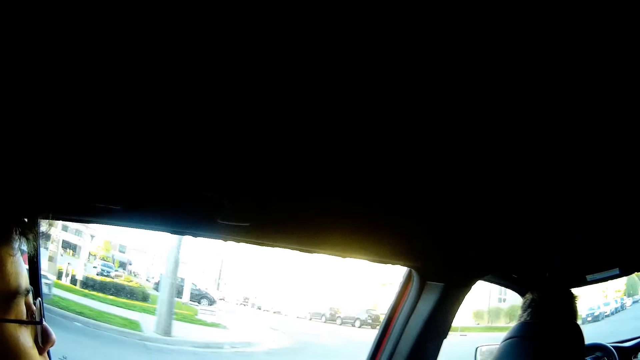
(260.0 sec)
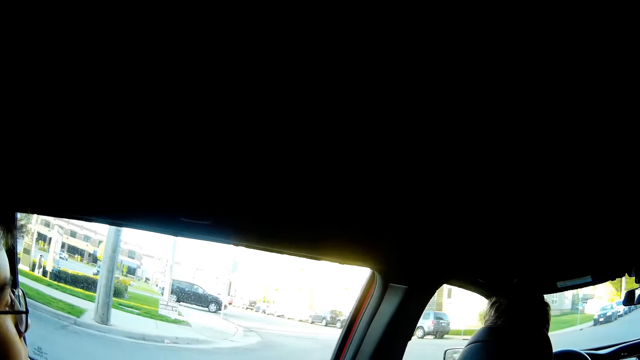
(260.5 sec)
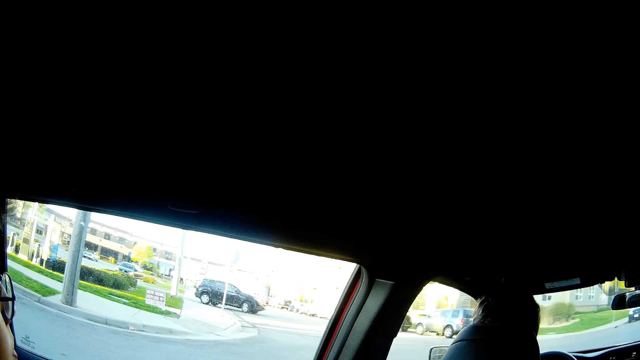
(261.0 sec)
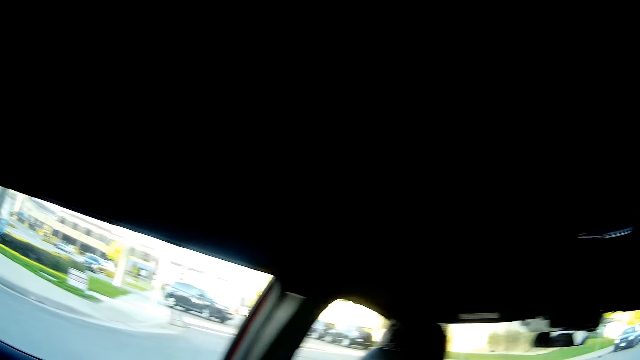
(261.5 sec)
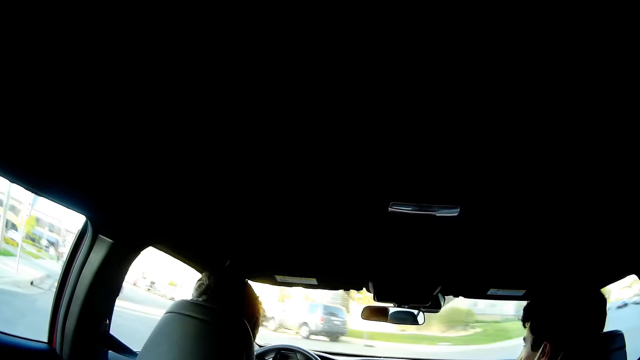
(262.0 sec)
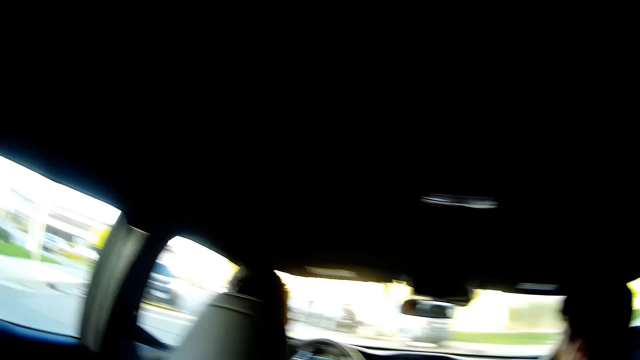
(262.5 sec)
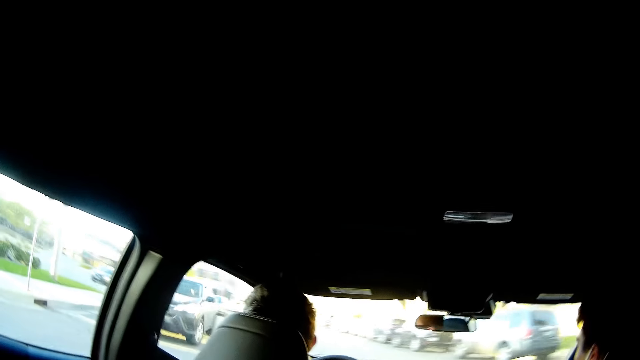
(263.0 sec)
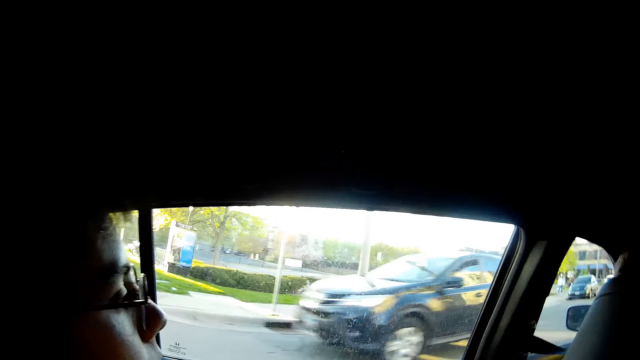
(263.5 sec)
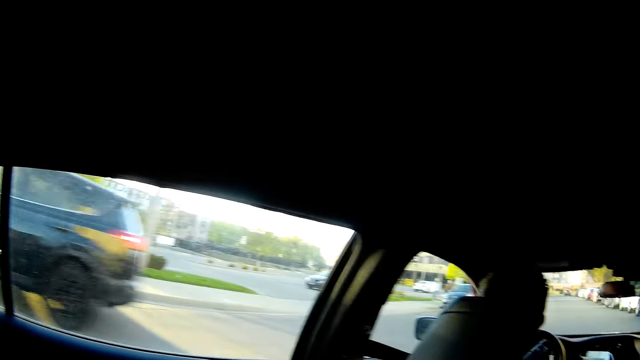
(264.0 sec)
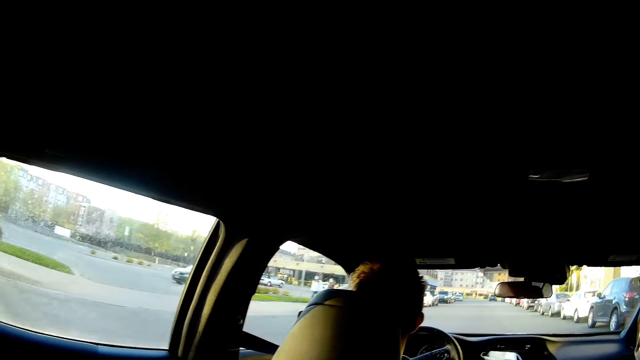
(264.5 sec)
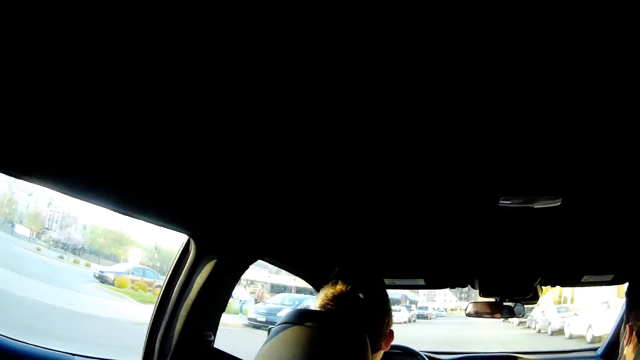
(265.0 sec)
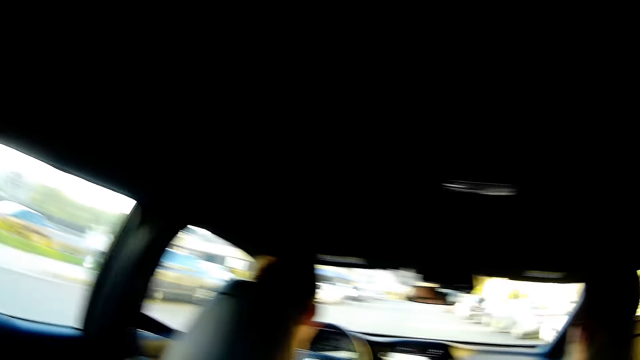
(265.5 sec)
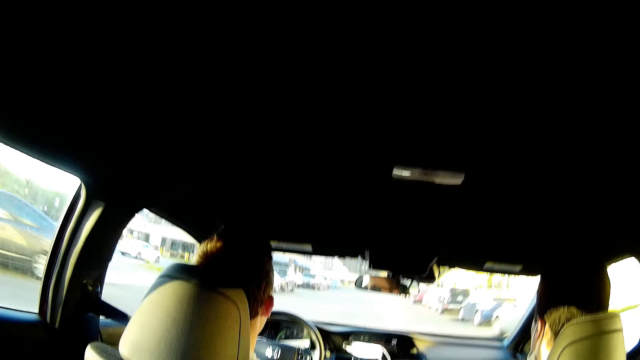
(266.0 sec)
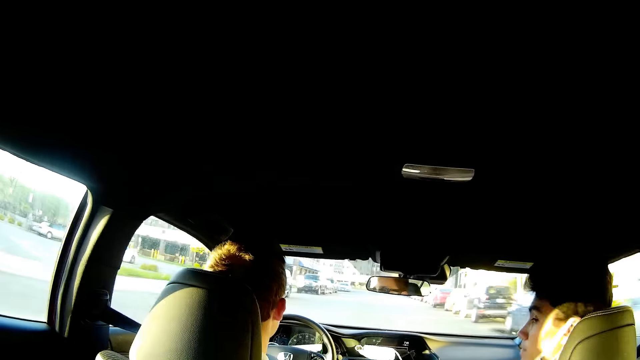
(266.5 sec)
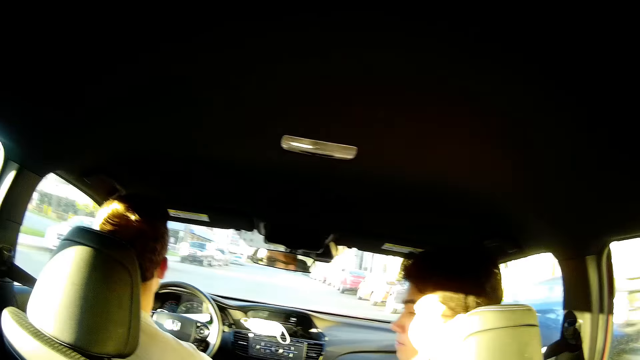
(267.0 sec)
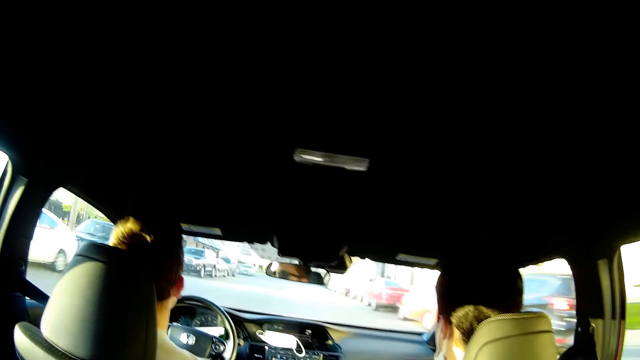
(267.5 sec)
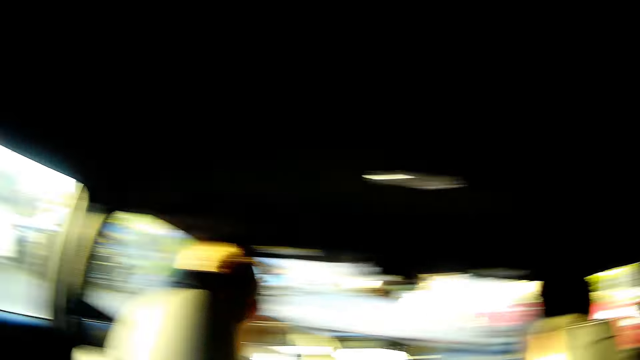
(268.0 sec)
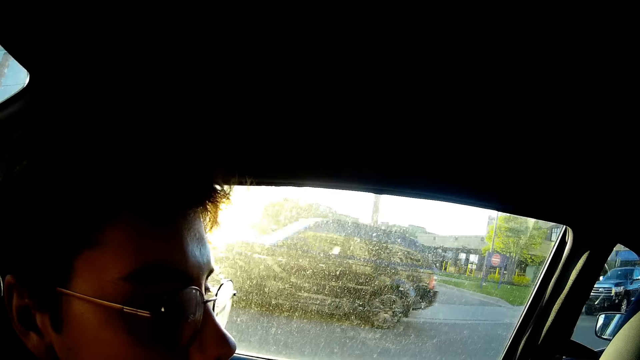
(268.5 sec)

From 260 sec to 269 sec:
The camera wearer looks around.

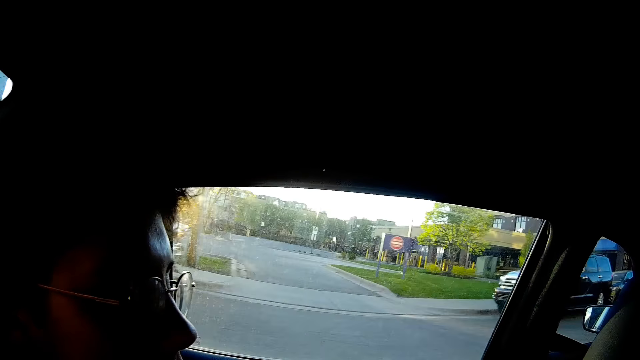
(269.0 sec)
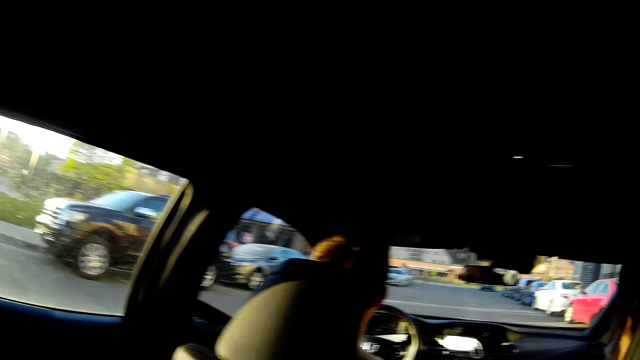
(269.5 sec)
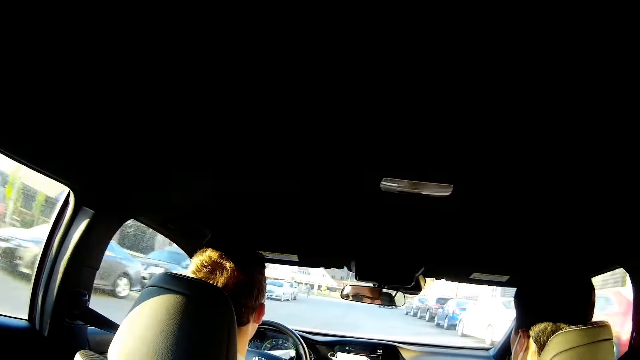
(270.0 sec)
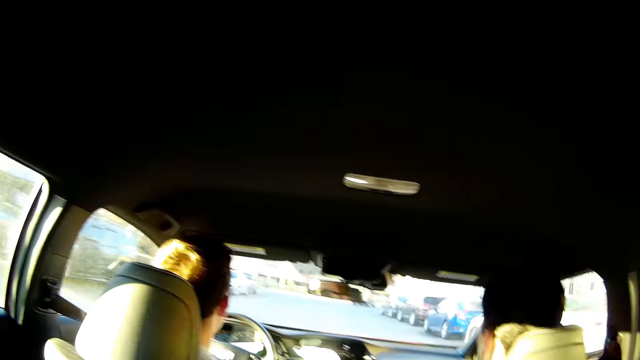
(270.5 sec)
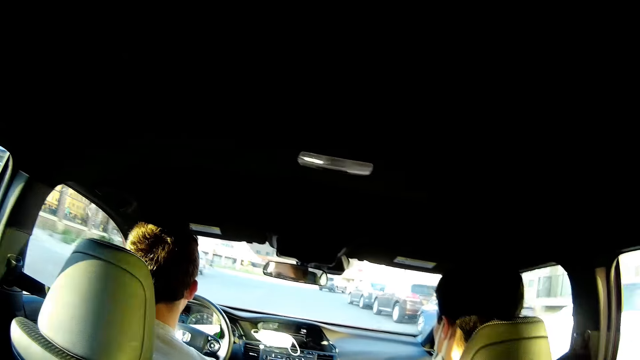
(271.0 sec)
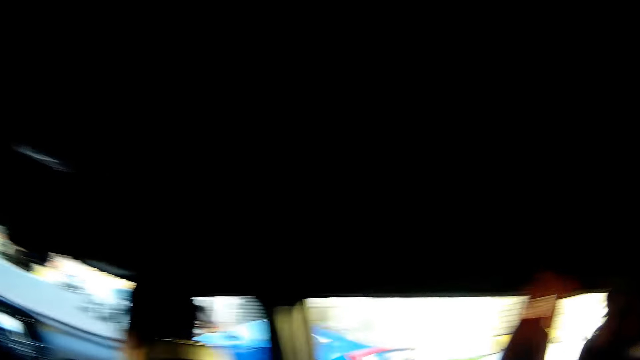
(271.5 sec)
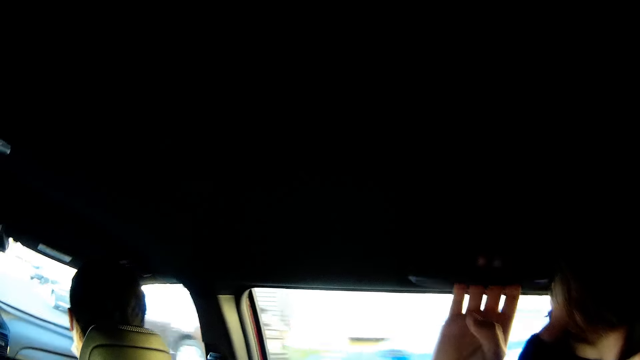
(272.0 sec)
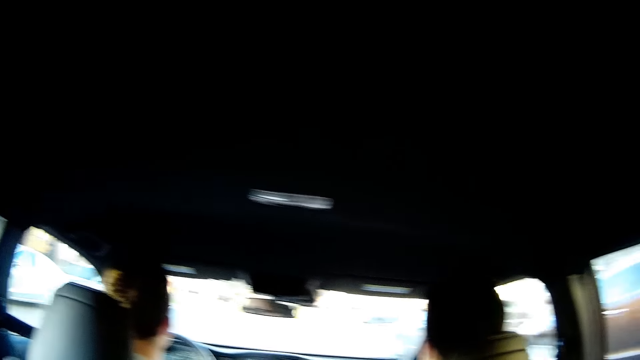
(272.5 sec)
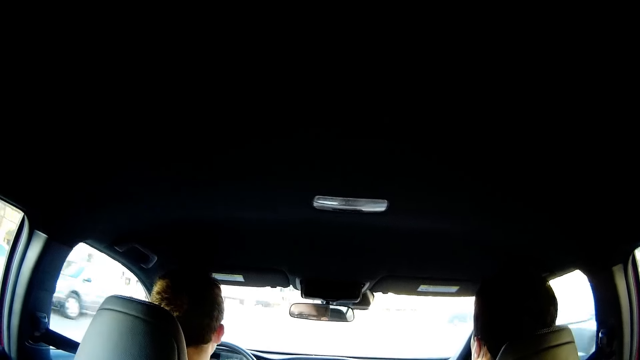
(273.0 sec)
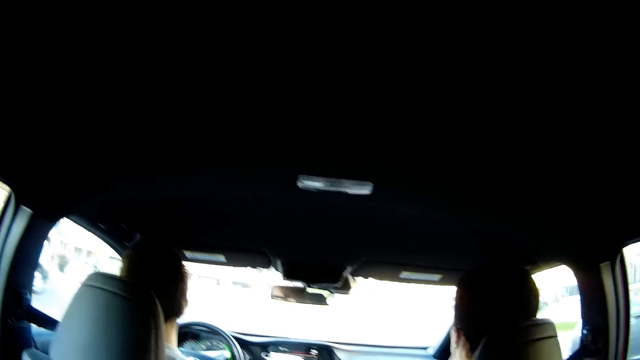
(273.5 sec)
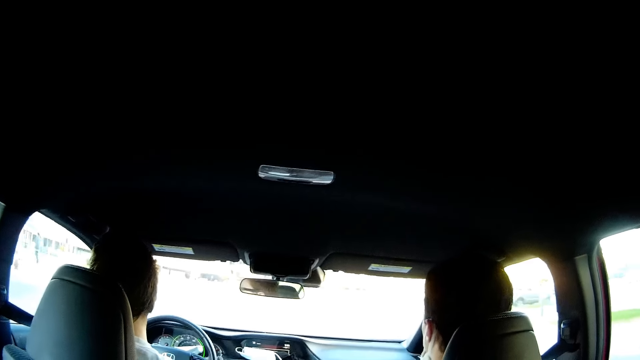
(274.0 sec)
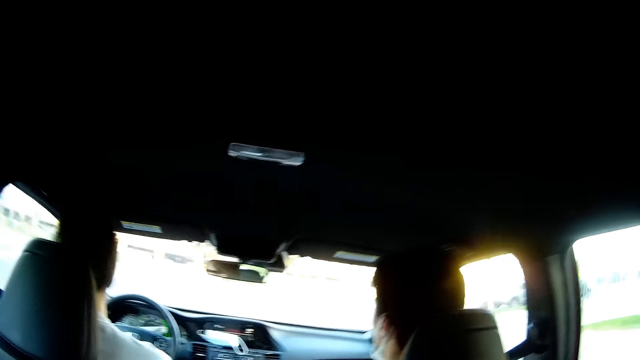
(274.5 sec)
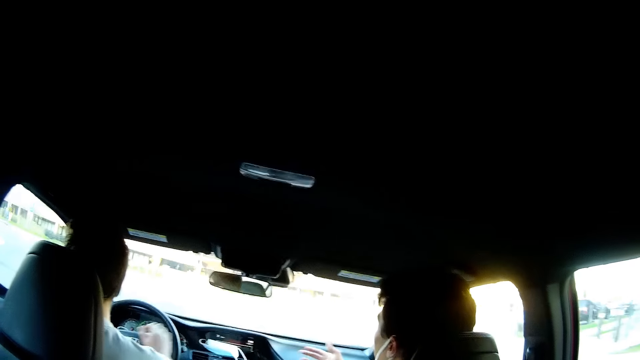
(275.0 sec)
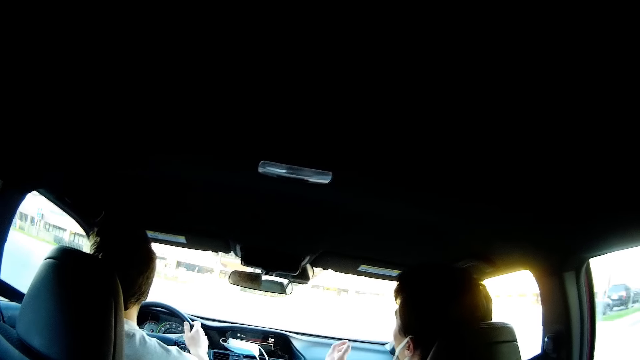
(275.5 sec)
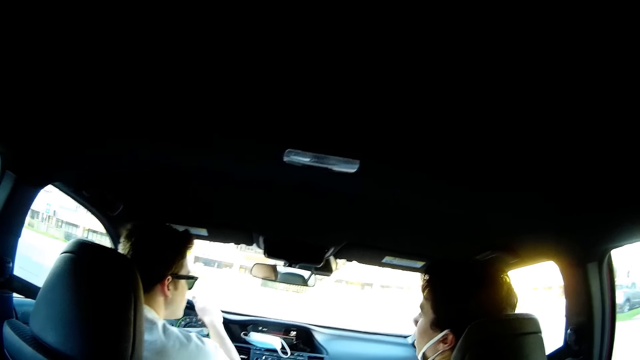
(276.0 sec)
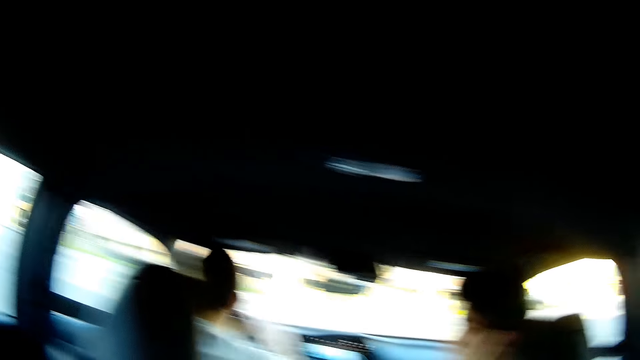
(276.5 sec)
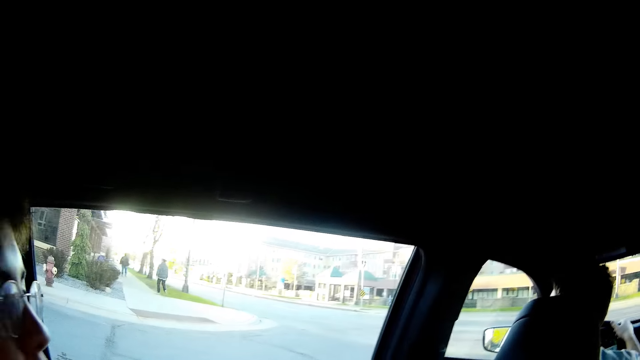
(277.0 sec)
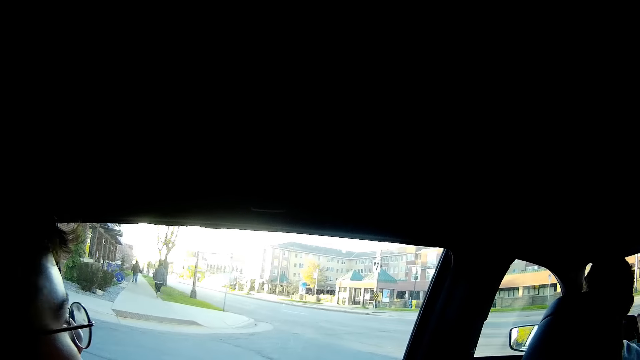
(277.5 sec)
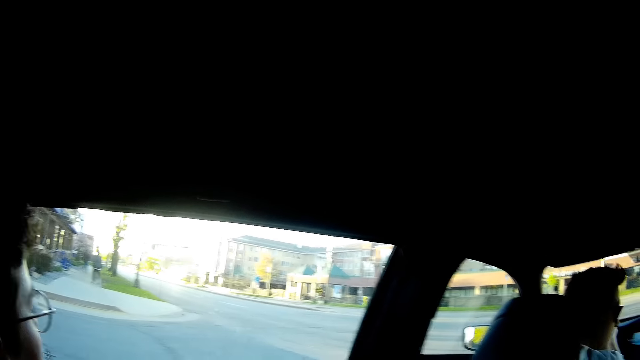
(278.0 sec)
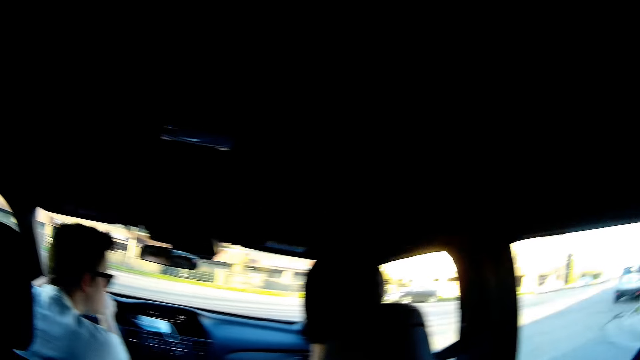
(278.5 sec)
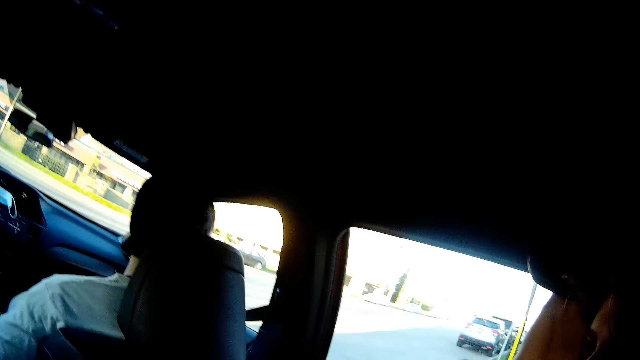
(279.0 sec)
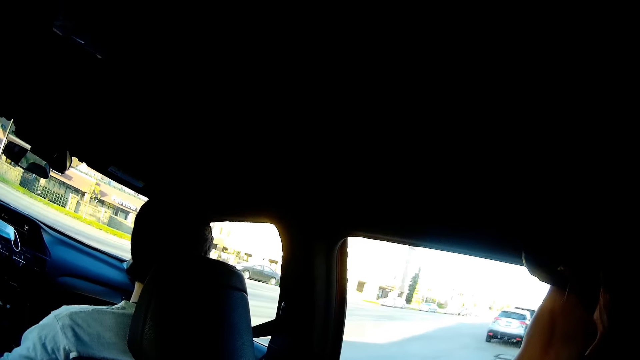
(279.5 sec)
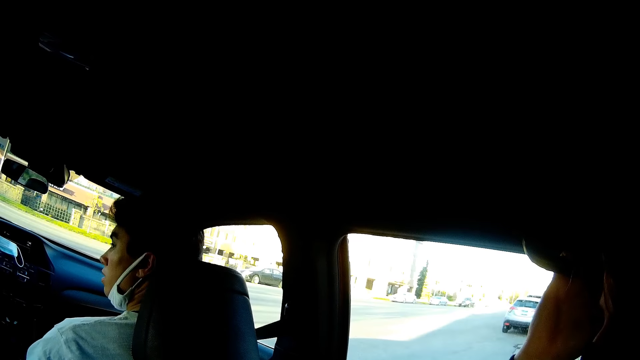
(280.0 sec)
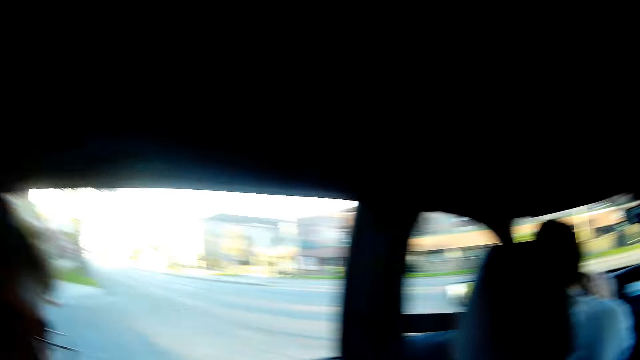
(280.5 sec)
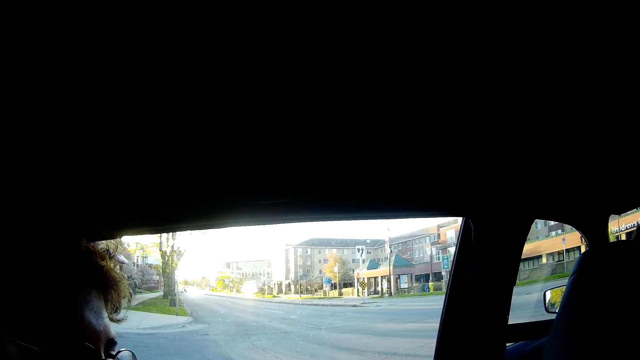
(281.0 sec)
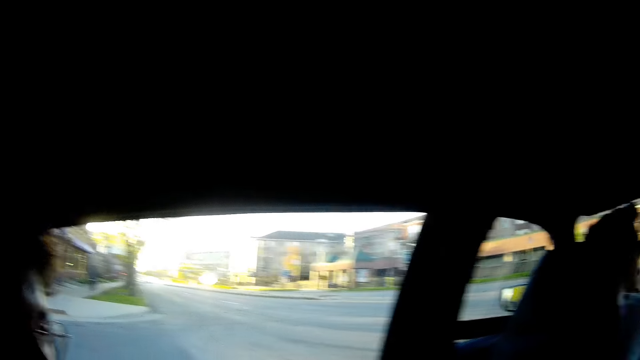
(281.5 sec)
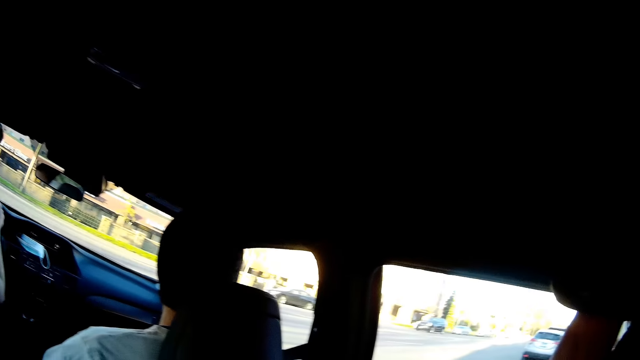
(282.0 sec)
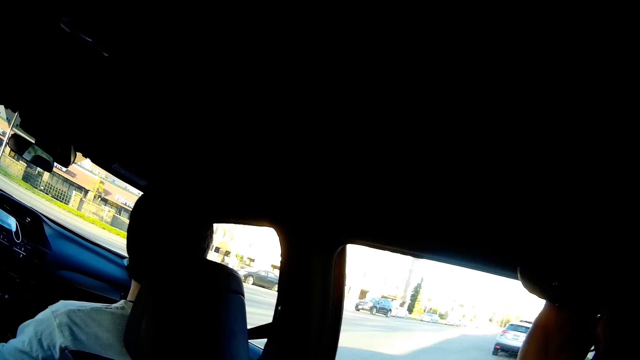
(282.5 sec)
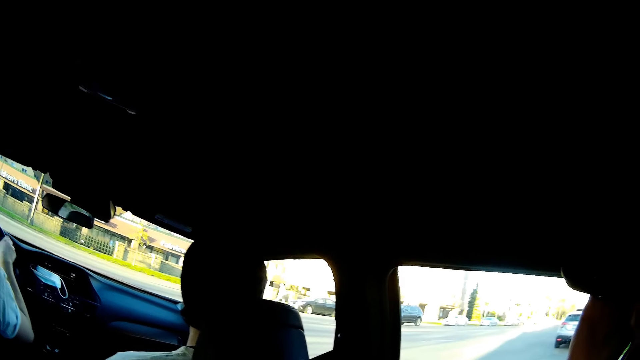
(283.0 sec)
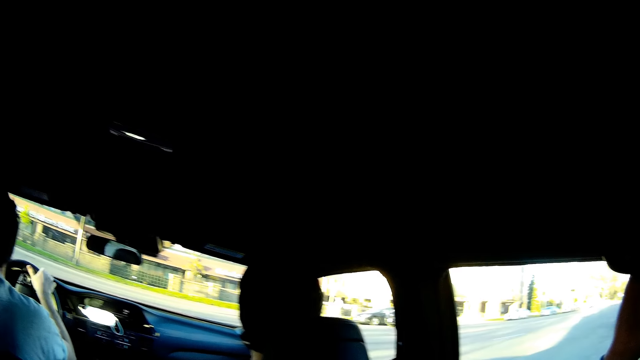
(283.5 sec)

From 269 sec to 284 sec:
A man holds the car handle.
